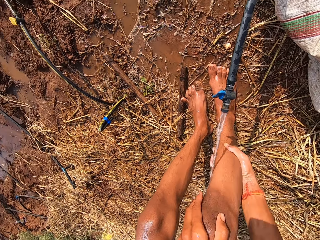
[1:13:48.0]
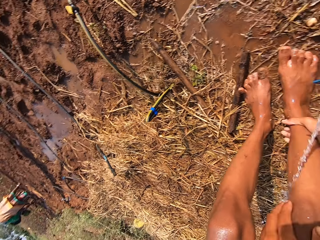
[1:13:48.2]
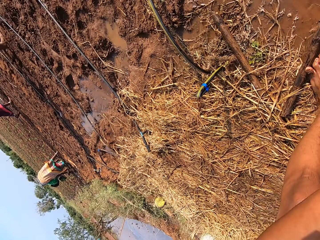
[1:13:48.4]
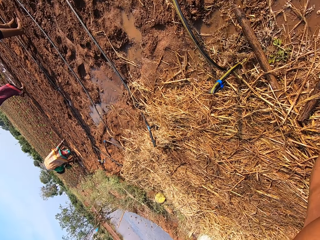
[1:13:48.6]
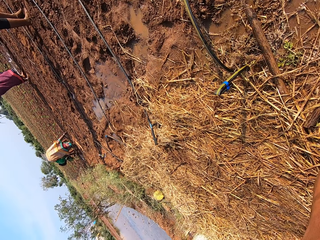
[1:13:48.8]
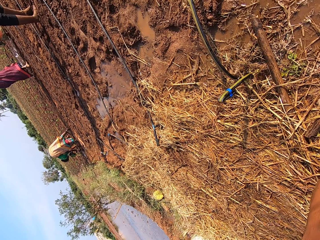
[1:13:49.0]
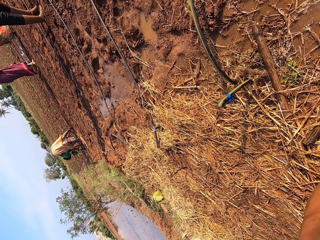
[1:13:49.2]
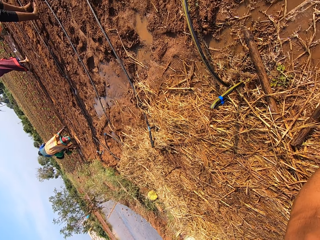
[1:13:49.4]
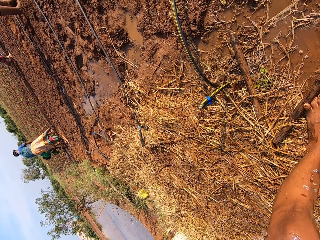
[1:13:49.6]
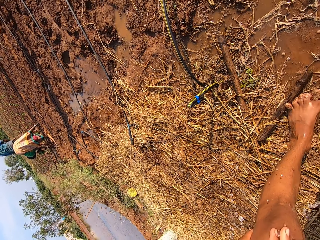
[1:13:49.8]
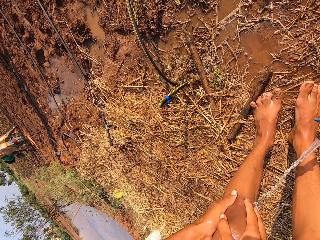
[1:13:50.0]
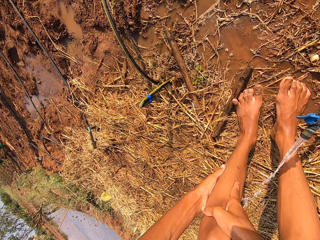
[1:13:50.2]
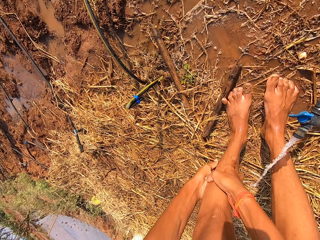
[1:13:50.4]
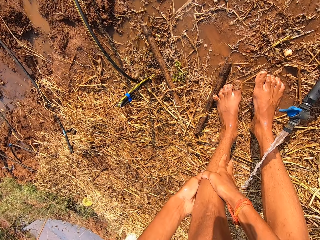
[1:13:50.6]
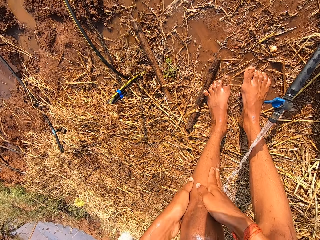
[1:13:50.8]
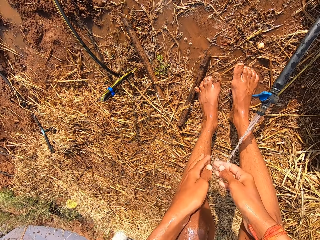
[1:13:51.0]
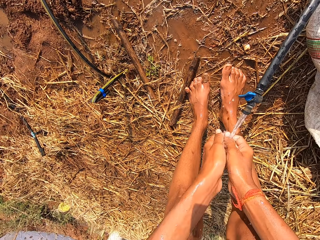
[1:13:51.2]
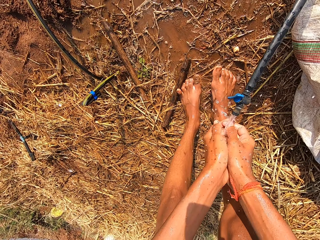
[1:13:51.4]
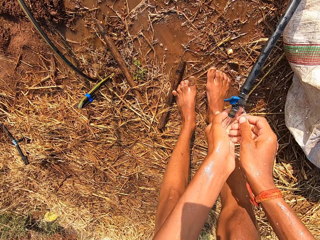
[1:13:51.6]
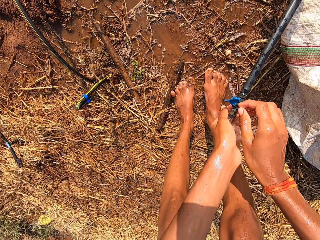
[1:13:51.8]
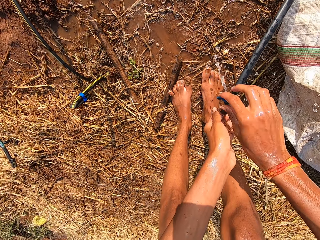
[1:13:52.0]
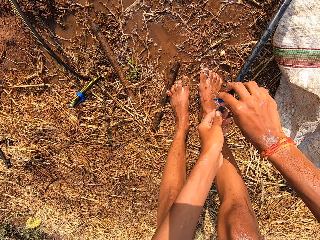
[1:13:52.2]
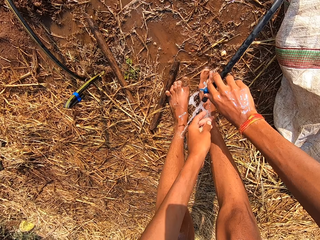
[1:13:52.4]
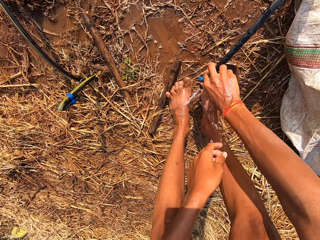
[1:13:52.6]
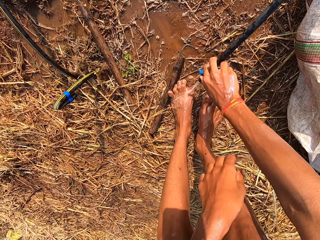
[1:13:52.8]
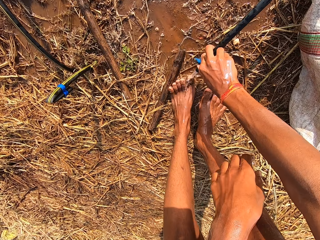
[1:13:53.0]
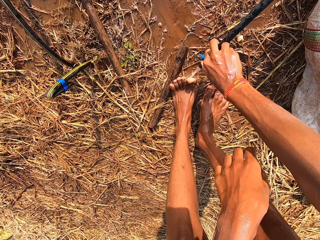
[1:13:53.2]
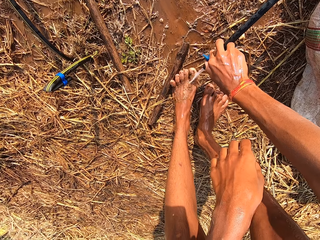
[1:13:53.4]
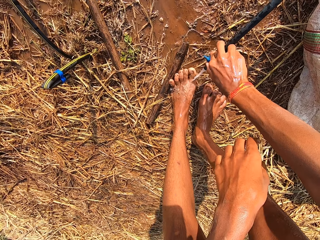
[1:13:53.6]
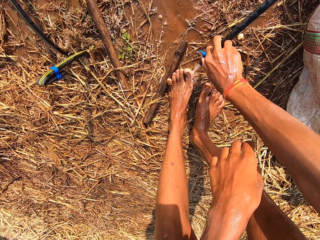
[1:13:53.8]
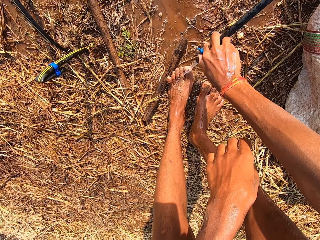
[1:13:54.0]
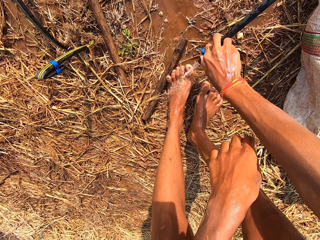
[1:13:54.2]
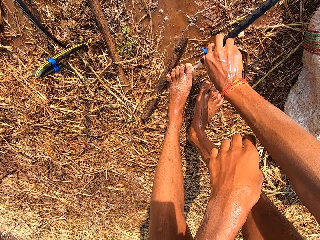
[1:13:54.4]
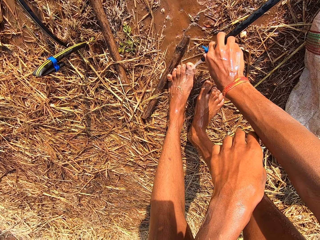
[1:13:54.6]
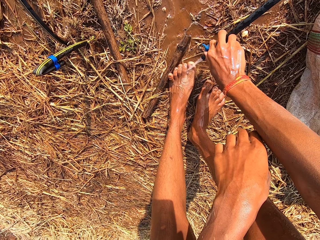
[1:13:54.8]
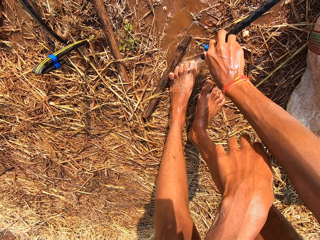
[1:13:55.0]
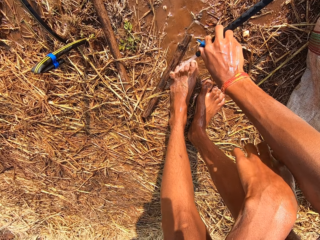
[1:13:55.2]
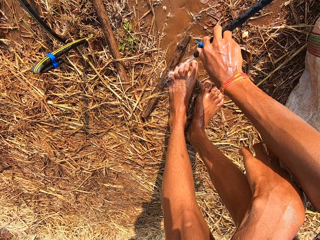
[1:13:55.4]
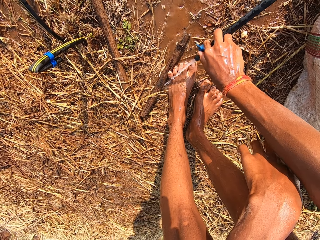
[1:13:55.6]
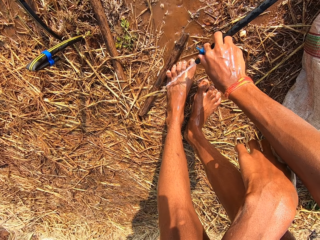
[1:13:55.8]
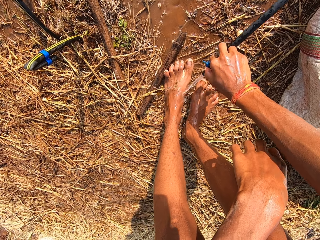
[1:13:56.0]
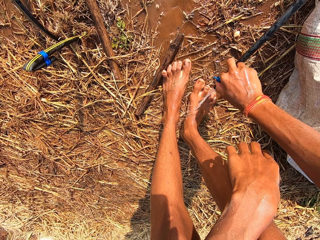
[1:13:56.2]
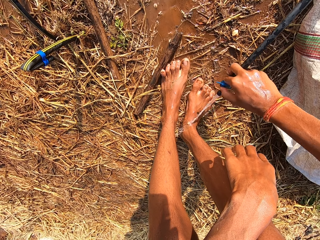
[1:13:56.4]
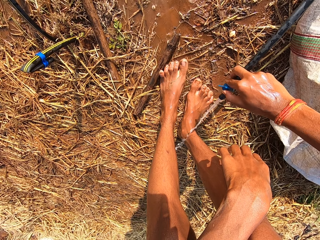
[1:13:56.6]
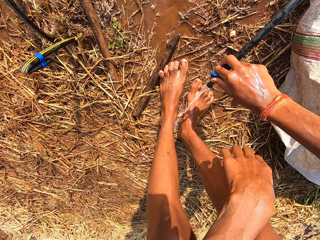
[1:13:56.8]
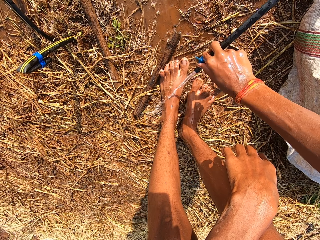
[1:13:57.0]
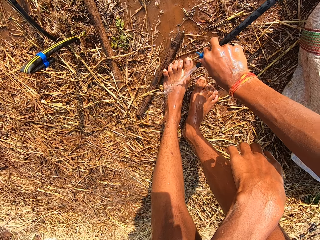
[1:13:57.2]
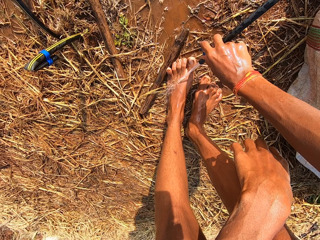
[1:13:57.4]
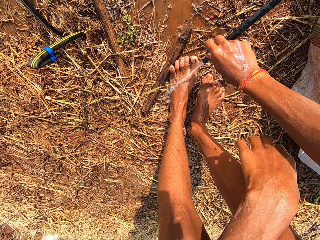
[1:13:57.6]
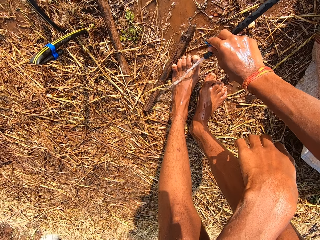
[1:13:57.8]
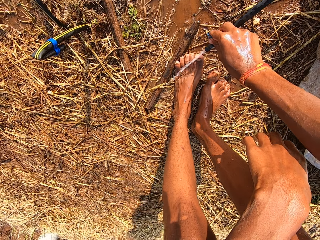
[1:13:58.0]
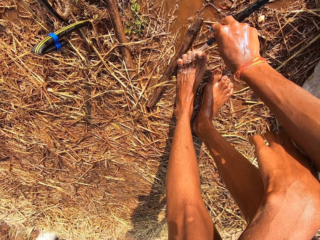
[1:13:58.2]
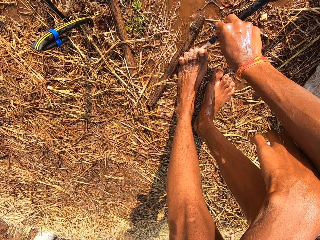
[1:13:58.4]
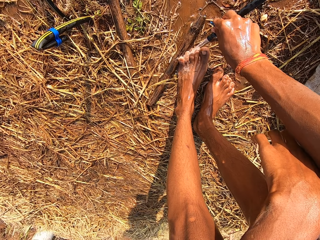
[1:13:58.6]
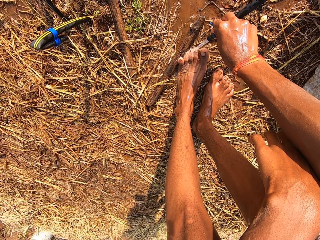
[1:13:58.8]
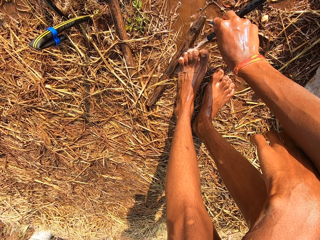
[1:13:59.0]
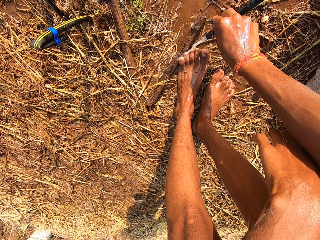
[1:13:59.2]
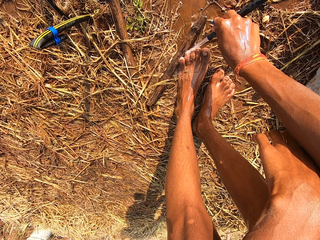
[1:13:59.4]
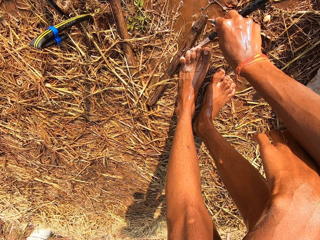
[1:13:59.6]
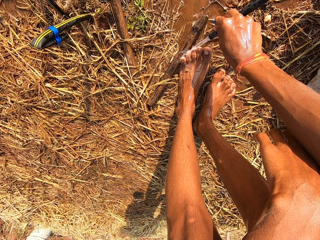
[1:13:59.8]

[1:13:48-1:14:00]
The camera wearer washes his left leg with the water from the tap with both hands. He scoops some water from the tap with both hands. He adjusts the tap with both hands. He holds the tap with his right hand. He pulls the pipe towards his toes. He washes his left leg with the water from the tap in his right hand. He pours water on his toes.

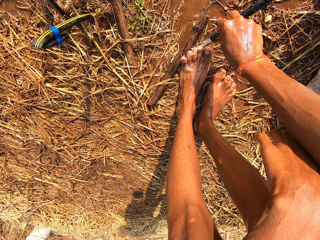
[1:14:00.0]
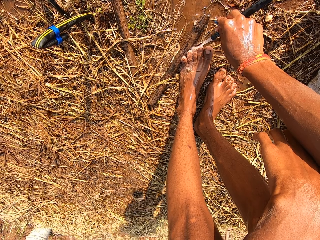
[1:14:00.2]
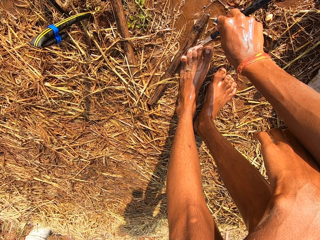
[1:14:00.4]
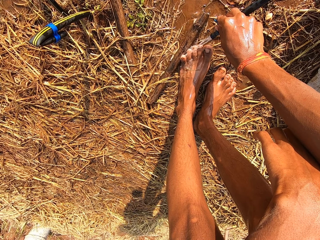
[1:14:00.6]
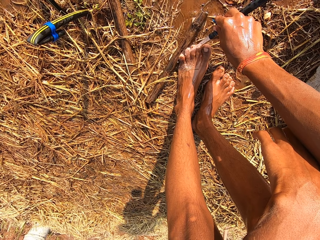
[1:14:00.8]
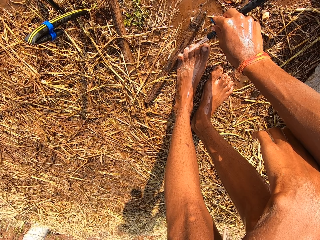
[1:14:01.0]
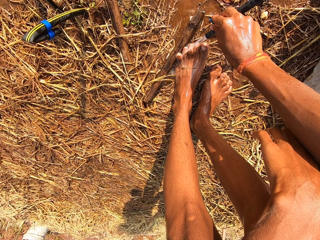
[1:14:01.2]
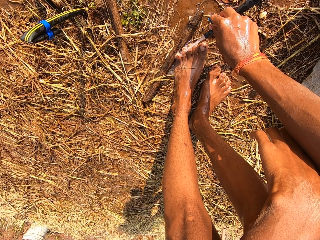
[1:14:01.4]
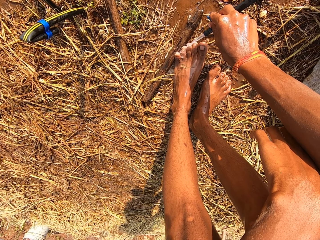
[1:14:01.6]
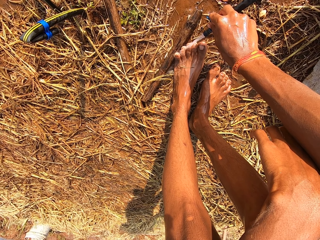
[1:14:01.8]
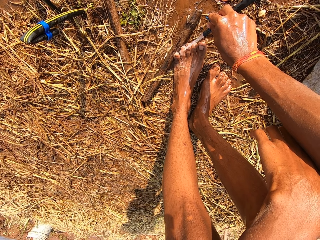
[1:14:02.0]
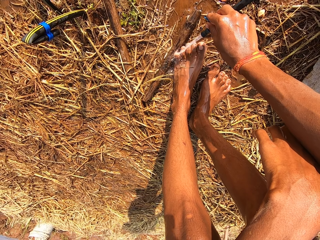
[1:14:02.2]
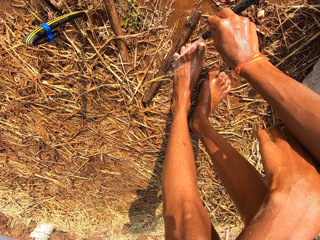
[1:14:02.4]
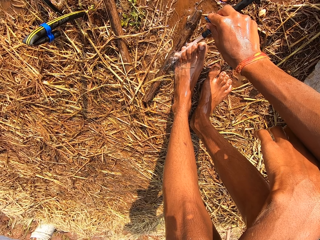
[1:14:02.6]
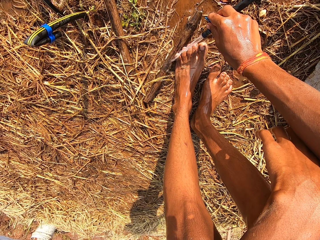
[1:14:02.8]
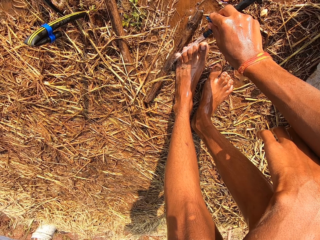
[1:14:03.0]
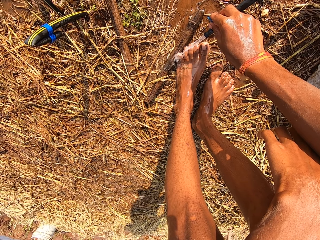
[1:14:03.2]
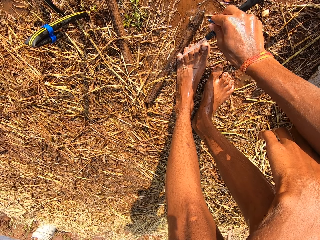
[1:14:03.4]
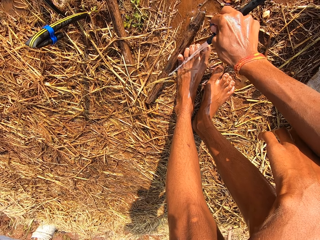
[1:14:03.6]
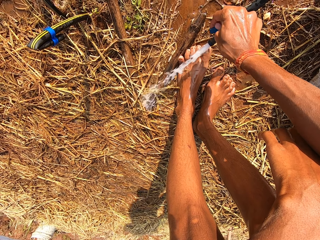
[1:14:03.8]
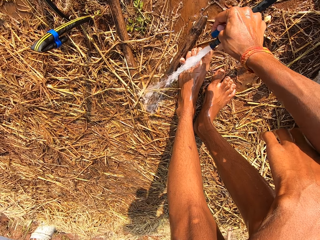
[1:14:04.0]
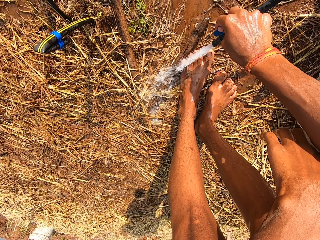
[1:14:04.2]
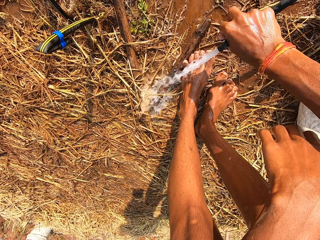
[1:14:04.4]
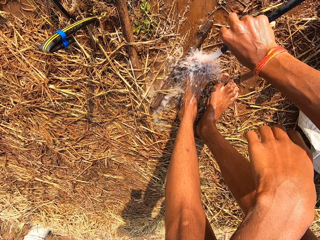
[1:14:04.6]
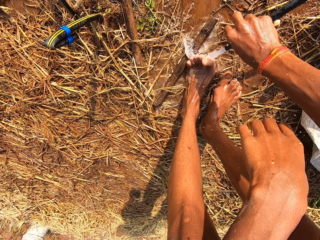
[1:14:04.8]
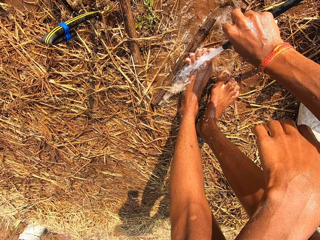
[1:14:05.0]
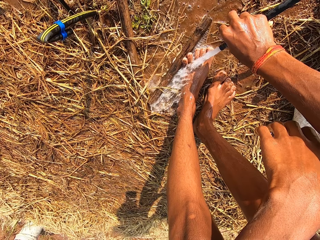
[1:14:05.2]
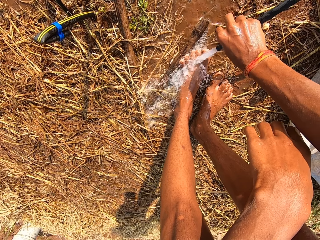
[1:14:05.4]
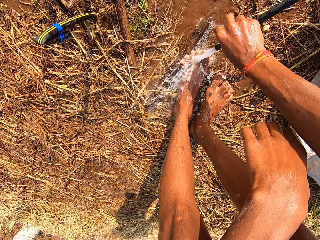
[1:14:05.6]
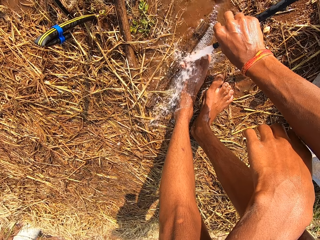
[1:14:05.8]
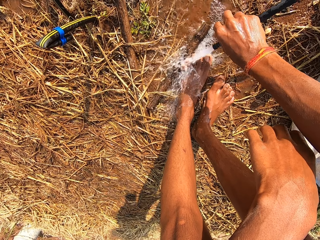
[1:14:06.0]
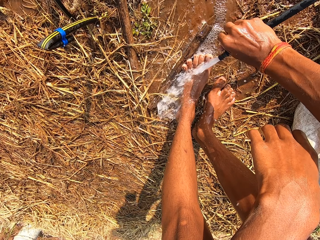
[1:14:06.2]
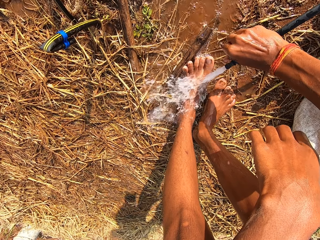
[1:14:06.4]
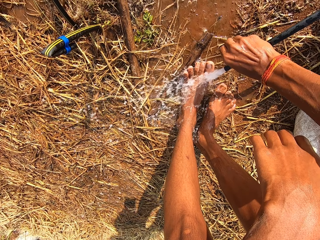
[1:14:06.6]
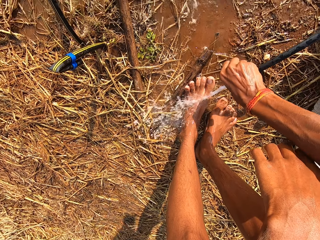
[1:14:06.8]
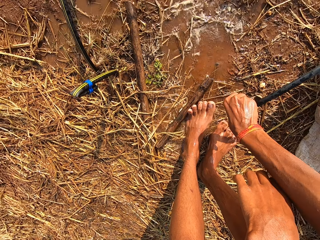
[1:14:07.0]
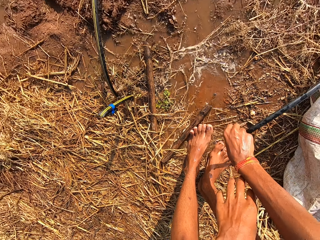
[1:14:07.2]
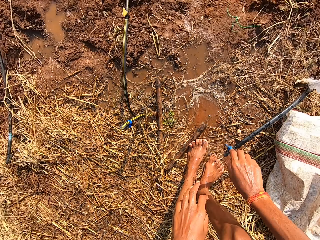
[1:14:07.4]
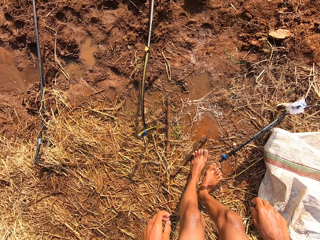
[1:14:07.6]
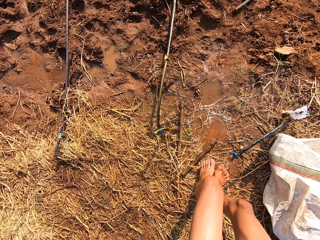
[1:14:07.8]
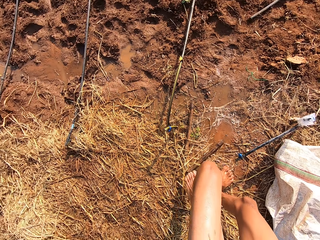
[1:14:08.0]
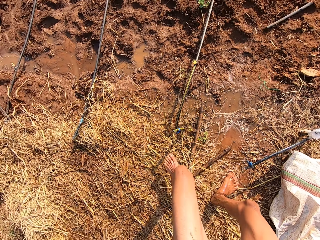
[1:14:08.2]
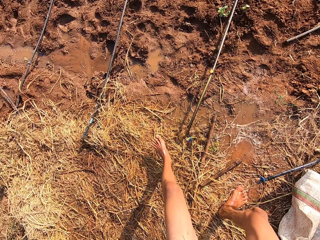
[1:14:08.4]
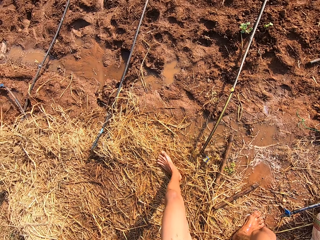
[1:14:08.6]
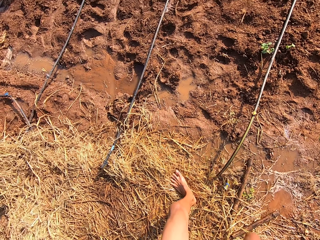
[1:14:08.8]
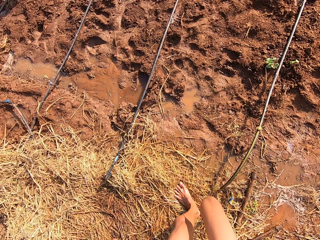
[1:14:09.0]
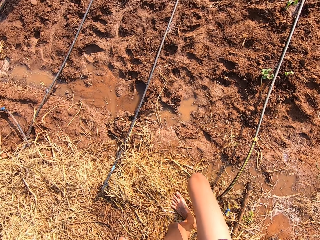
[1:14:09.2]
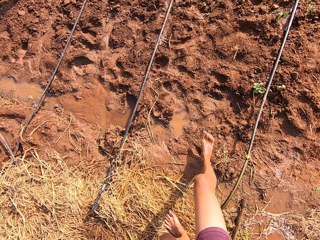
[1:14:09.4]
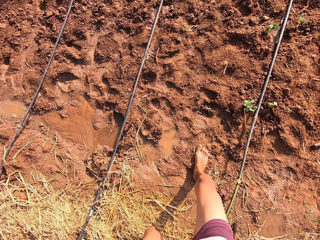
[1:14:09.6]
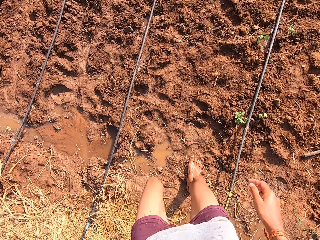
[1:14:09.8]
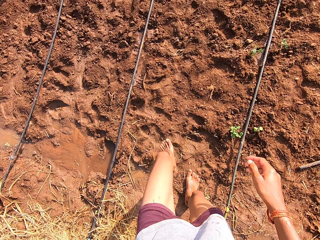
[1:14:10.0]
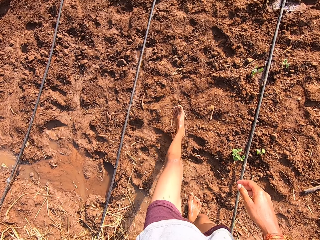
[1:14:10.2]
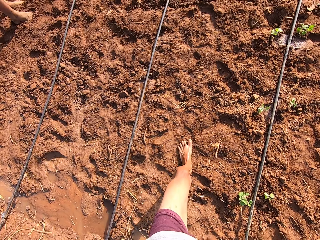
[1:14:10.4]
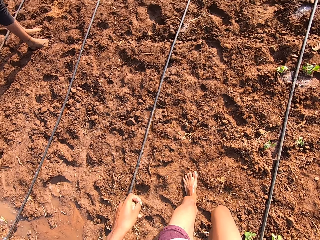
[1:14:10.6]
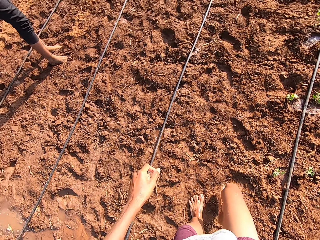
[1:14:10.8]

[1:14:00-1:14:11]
The camera wearer increases the water volume. He pours water on his toes. He turns off the tap with his right hand. He stands from the ground on the field. He walks towards the field from the tap. He converses with a man.
